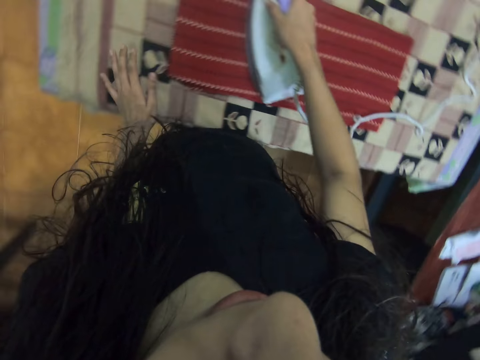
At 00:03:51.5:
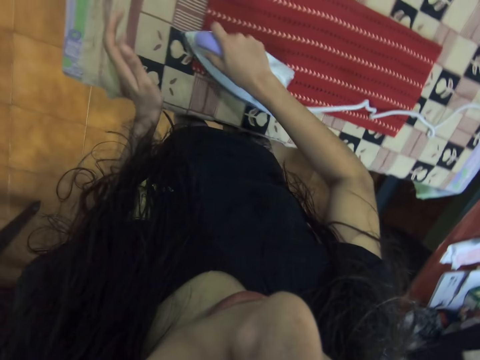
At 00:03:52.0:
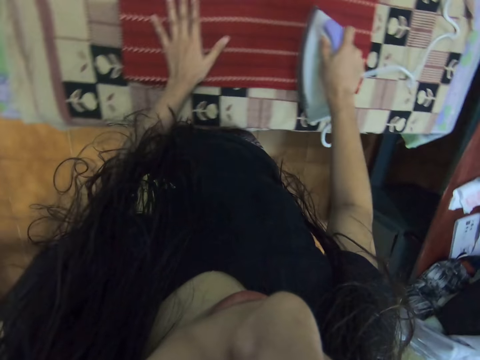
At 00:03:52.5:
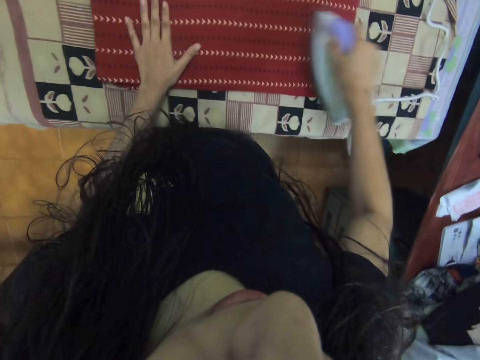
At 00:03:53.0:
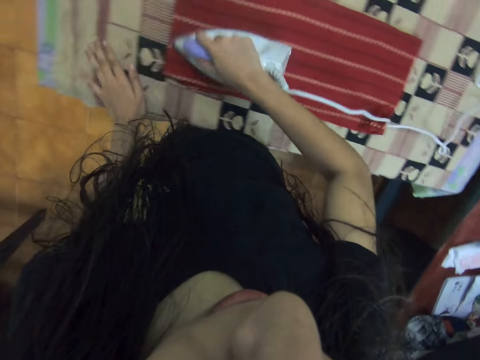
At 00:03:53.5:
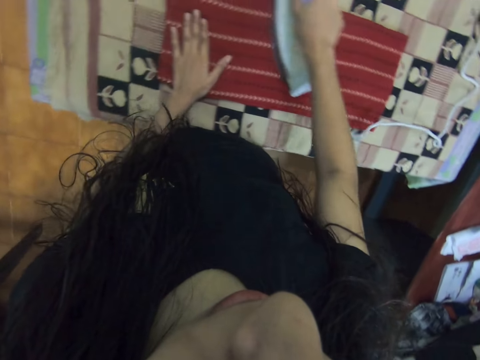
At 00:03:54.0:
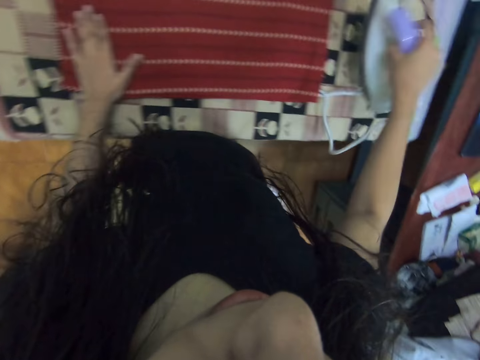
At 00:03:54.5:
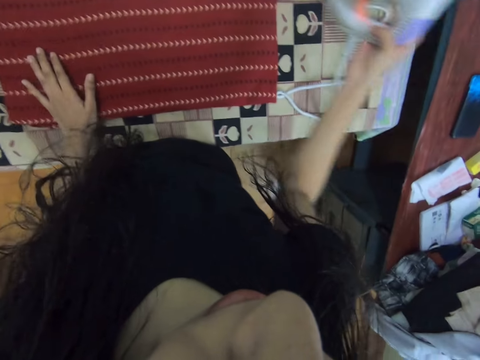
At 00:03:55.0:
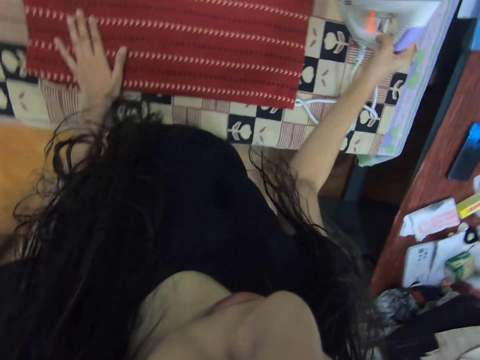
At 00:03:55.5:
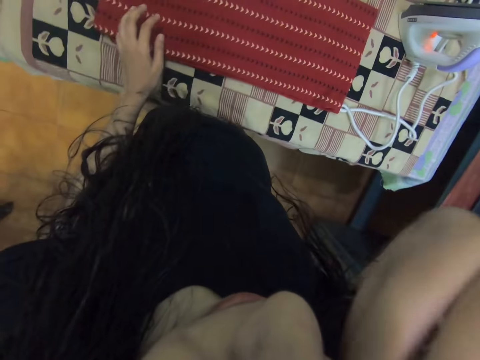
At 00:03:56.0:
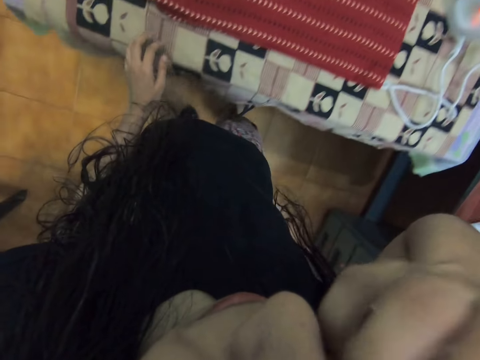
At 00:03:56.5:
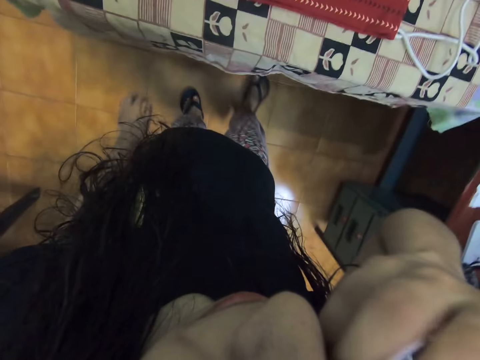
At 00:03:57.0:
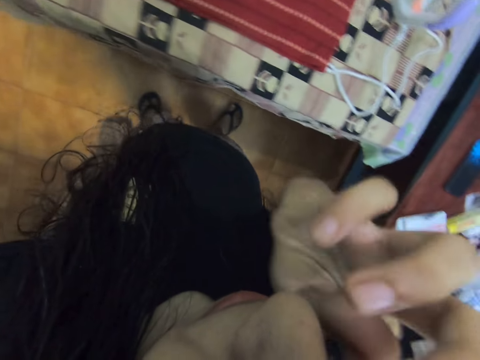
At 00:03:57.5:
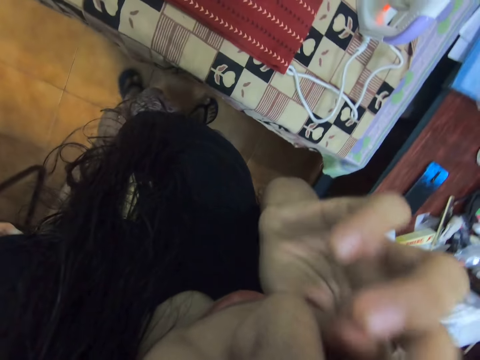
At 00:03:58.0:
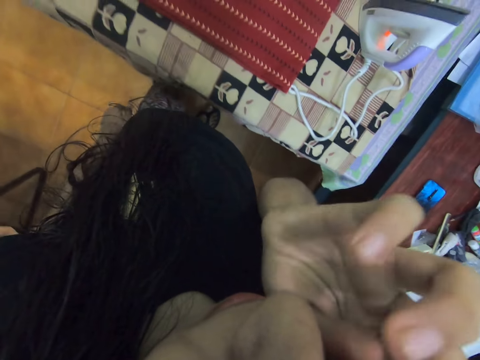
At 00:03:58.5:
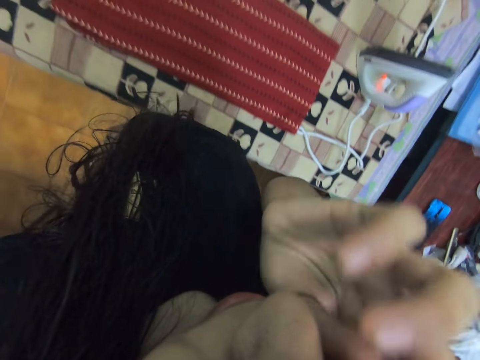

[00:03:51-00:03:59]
The camera wearer puts down an iron box. She scratches her face.

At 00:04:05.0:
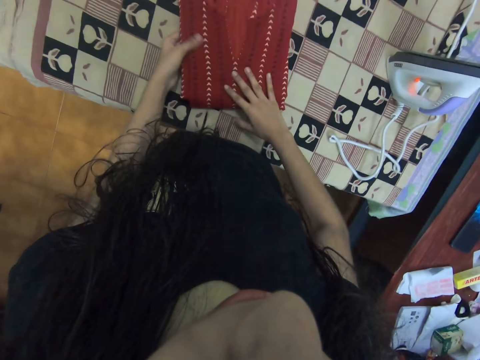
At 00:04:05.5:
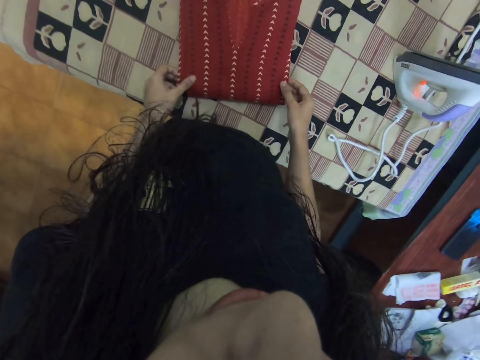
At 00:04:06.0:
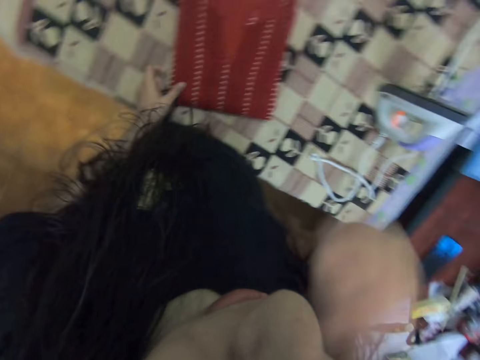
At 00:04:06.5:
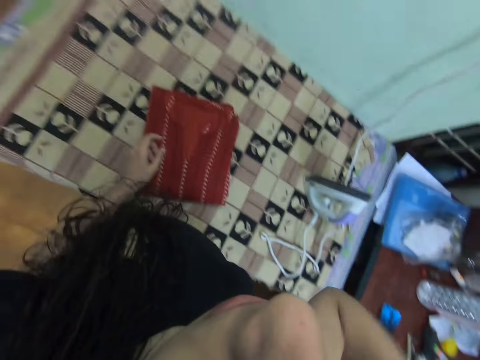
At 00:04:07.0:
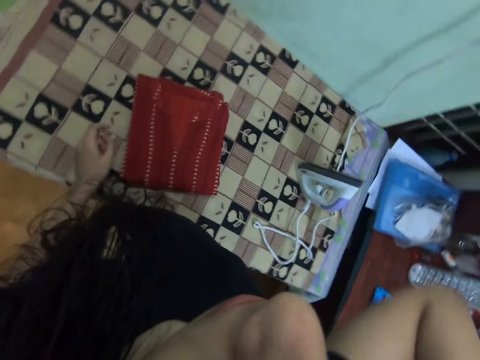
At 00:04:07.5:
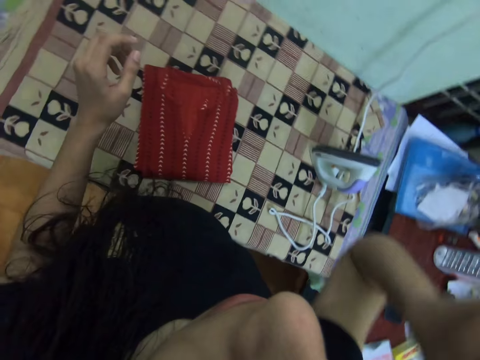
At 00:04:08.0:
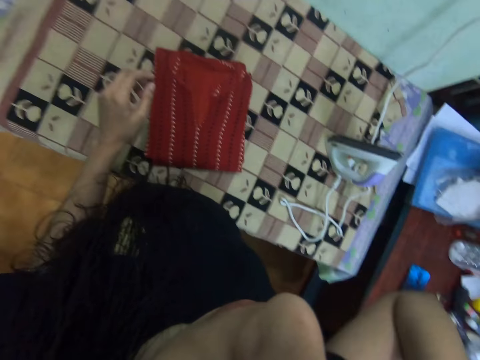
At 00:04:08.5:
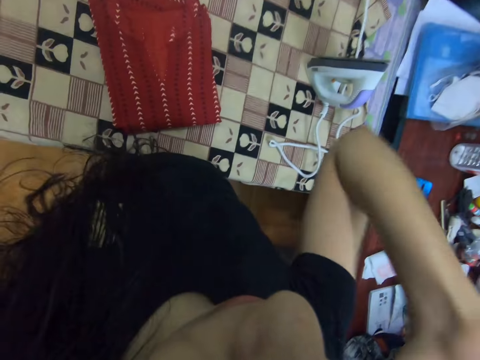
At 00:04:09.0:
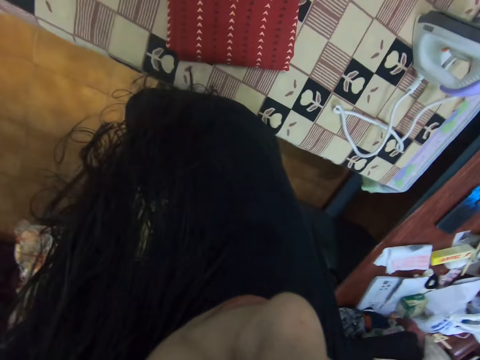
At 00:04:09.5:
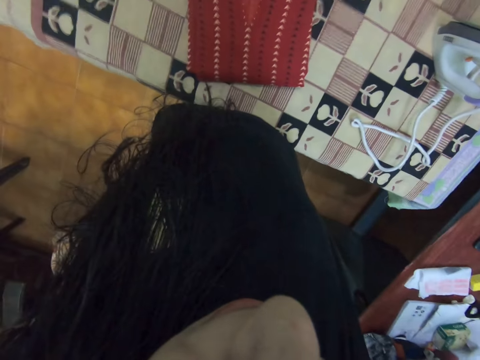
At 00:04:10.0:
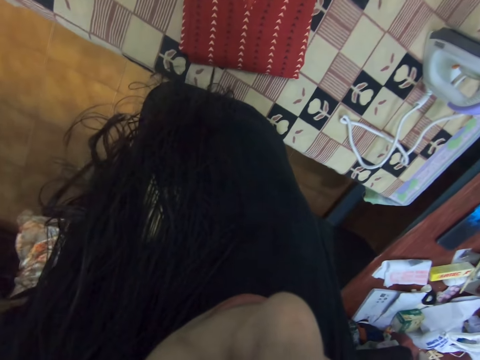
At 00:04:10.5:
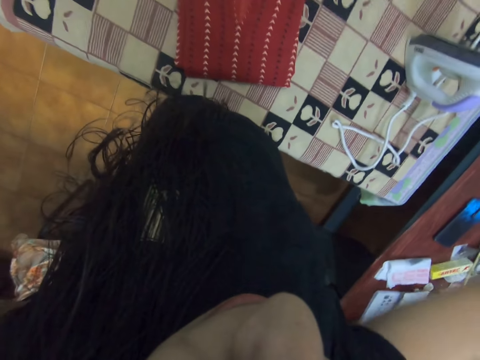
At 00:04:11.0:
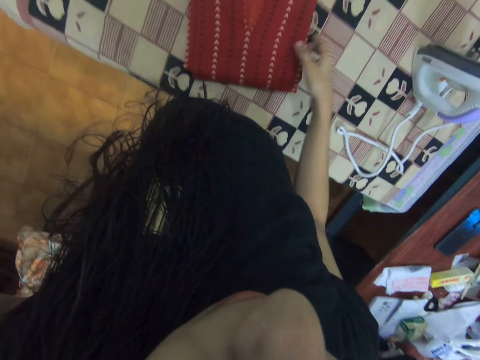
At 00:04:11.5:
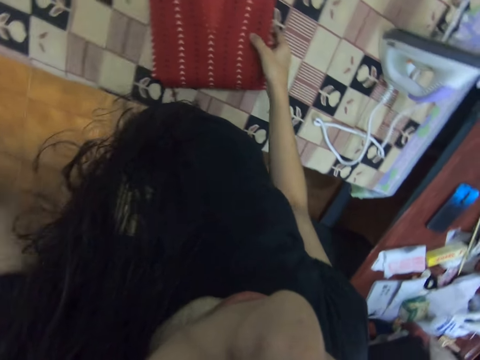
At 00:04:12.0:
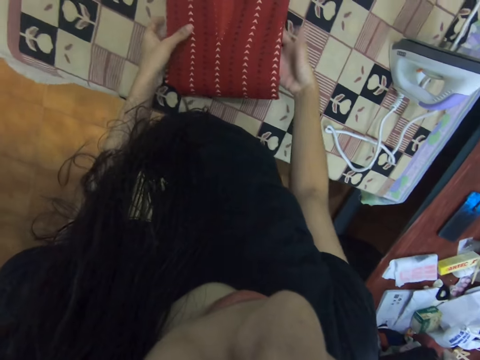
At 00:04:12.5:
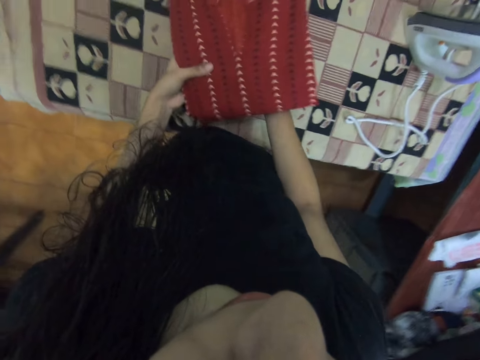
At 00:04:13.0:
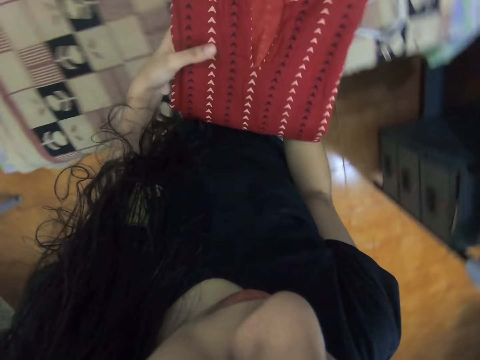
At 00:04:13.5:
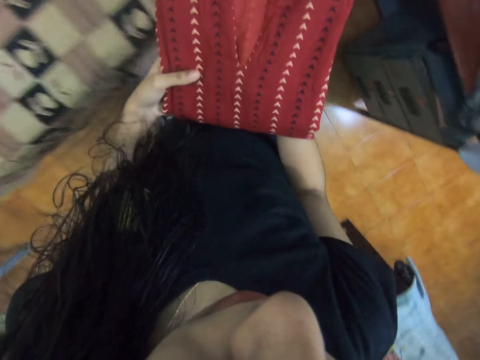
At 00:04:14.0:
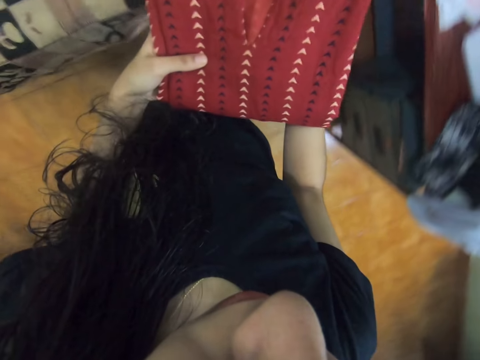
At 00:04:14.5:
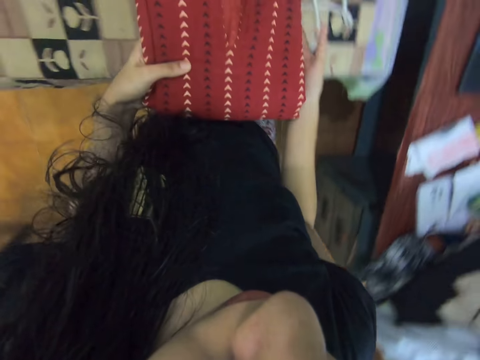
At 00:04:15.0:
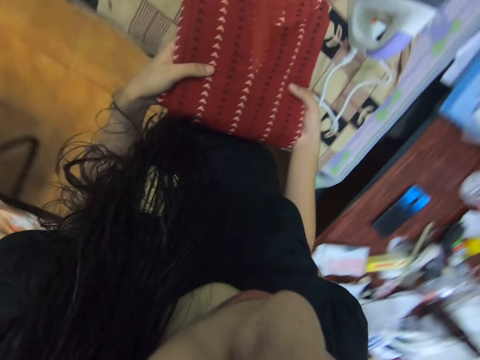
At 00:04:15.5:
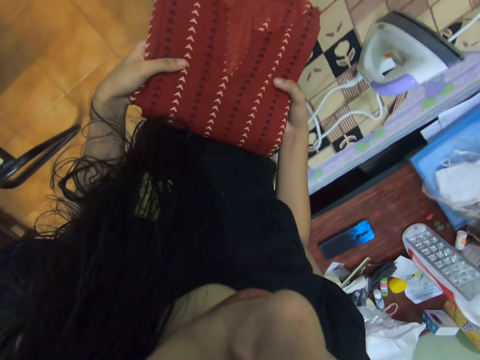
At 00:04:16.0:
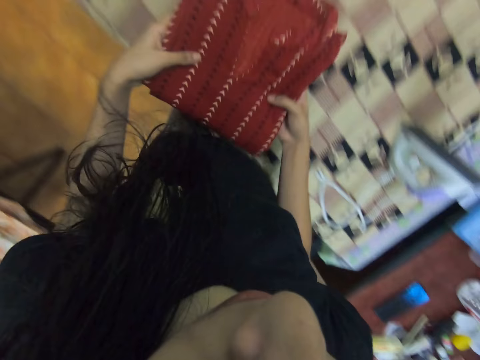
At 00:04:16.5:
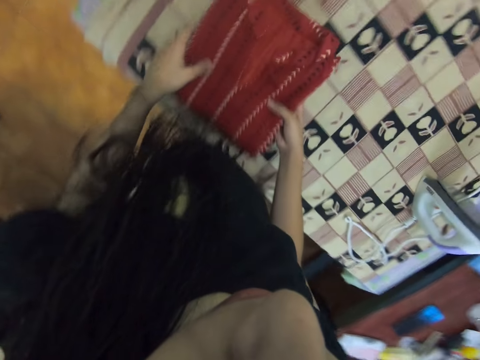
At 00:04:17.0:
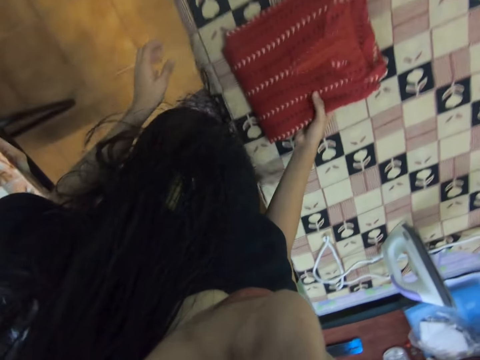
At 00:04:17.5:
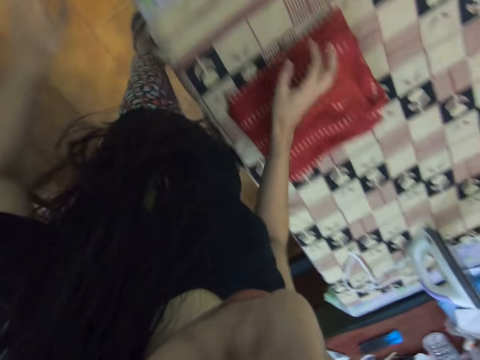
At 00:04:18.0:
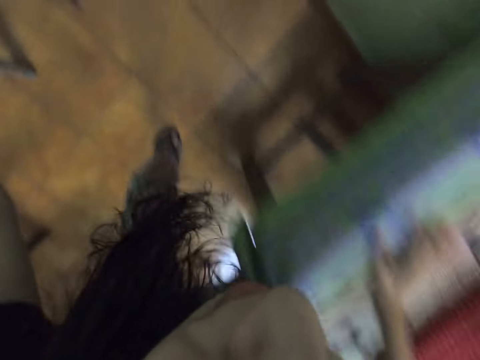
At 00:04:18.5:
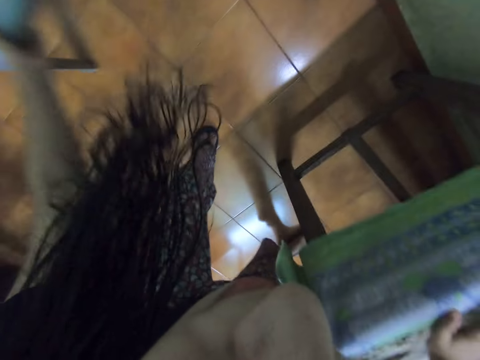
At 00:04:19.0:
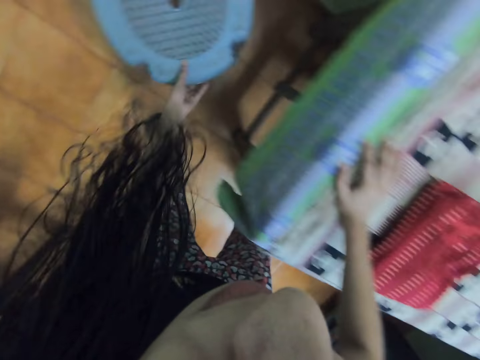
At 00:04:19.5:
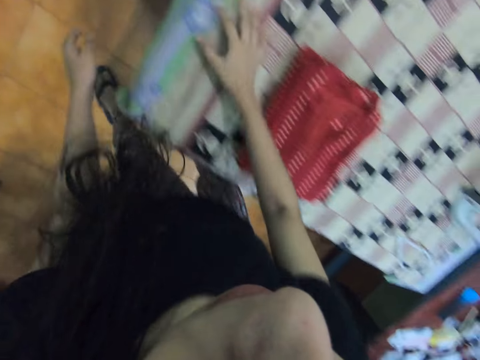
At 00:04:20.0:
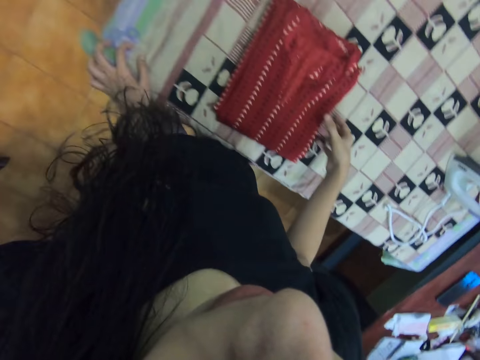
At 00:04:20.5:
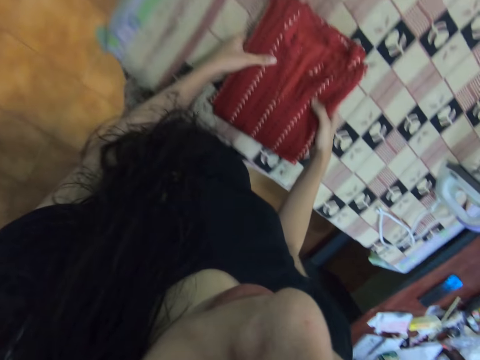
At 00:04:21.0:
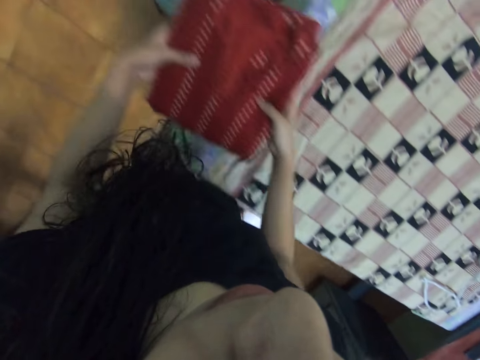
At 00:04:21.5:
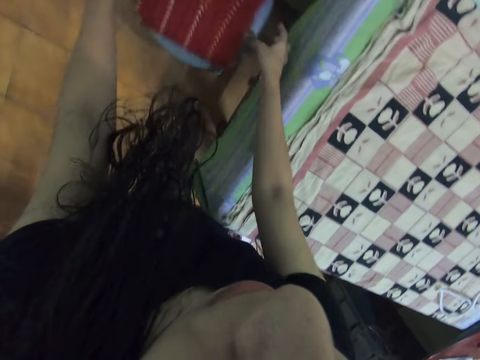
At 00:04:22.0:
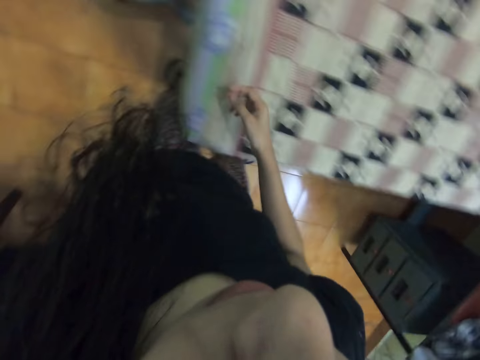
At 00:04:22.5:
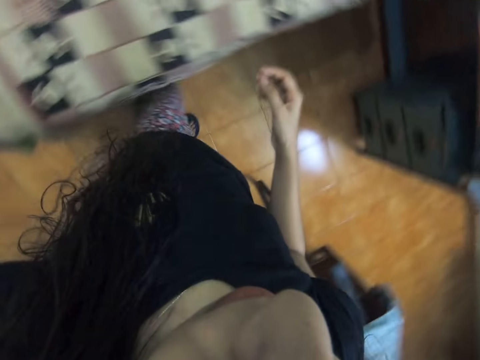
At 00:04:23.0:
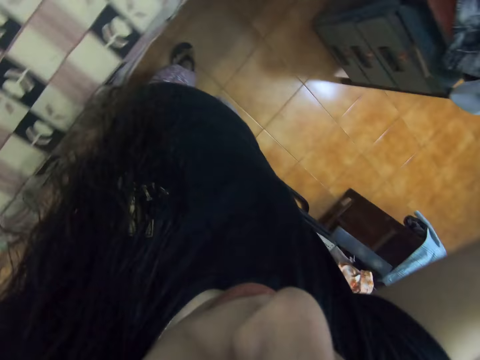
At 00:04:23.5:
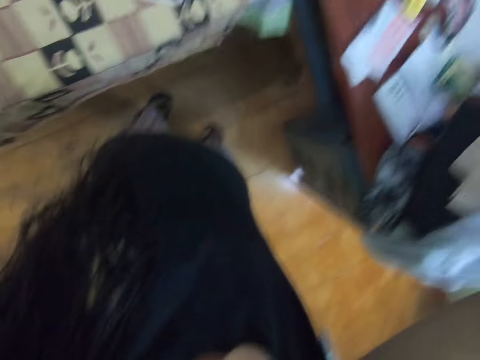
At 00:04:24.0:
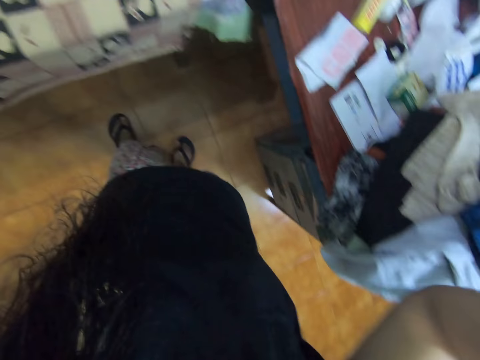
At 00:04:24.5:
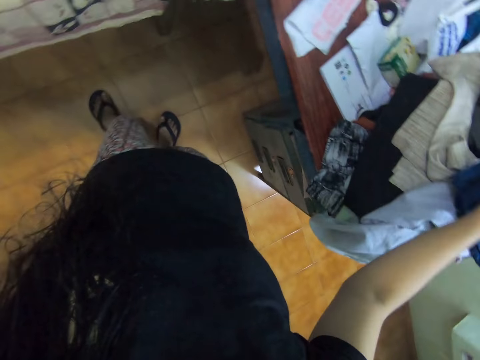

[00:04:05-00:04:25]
The camera wearer moves the hand. She pushes back her hair with her right hand. She holds a shirt or dress. She picks up the shirt. She puts the shirt on the ironing board. She pulls a stool. She picks up the shirt. She puts the shirt on the stool. She moves around, adjusts the camera and raises both hands.
